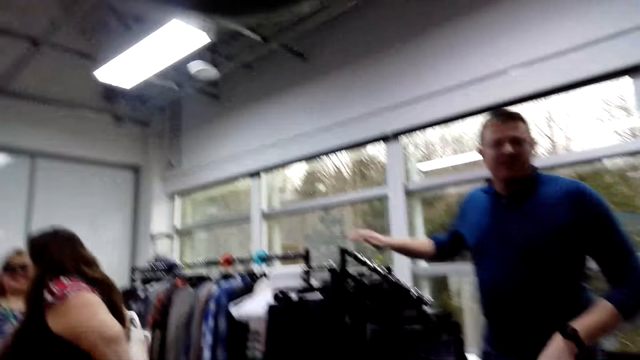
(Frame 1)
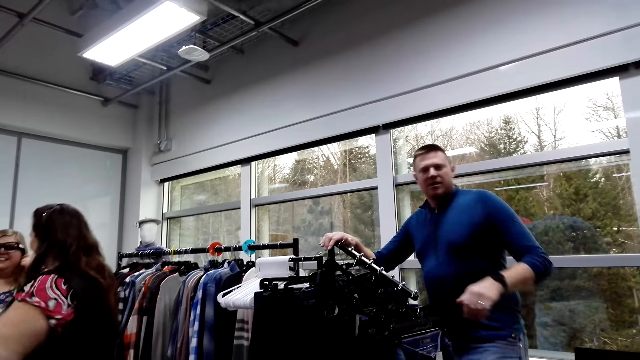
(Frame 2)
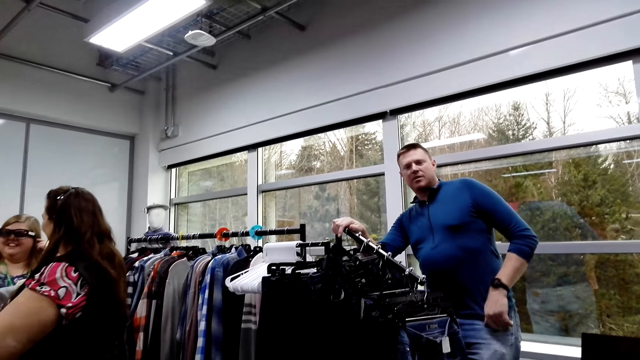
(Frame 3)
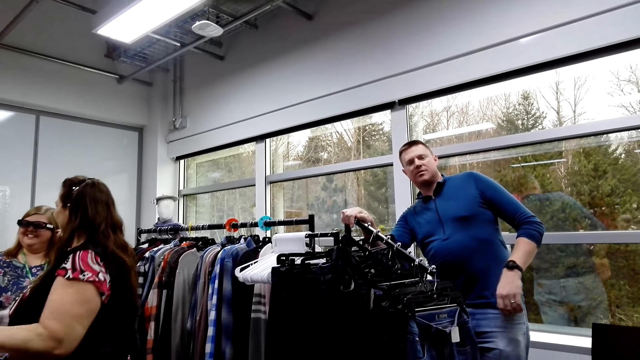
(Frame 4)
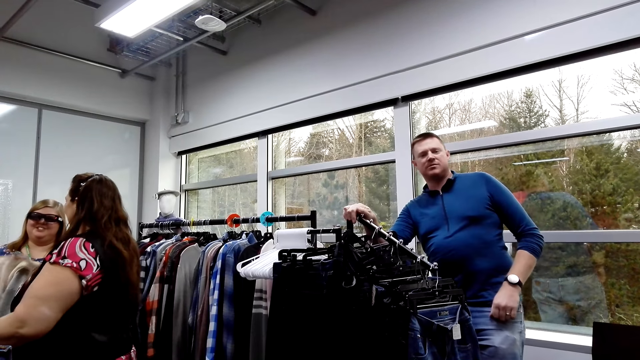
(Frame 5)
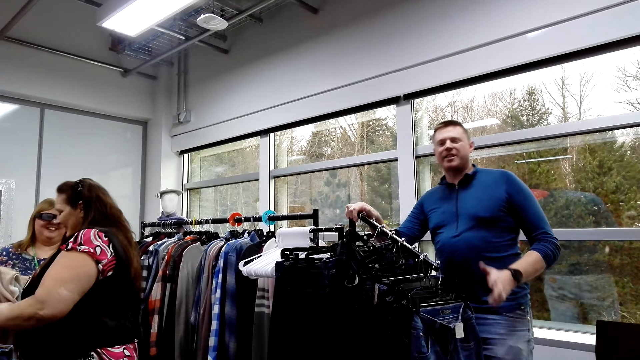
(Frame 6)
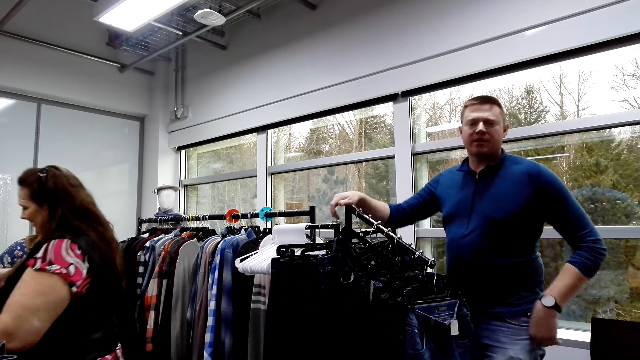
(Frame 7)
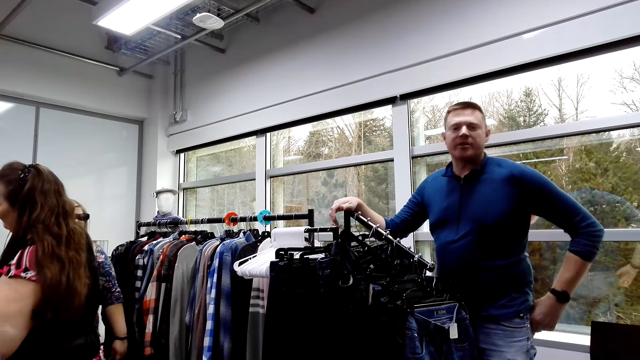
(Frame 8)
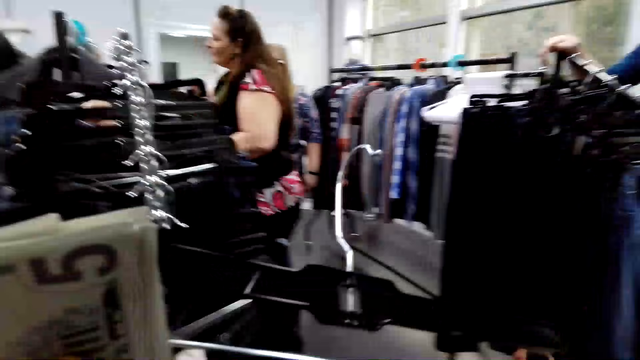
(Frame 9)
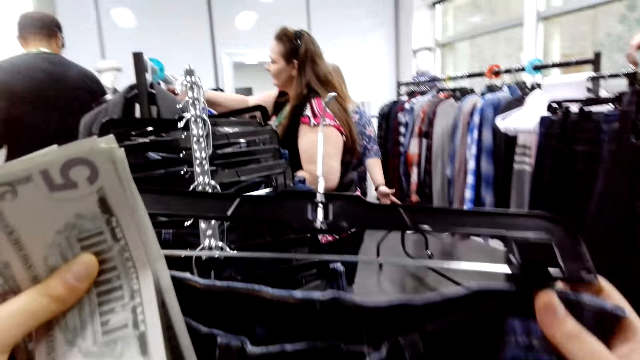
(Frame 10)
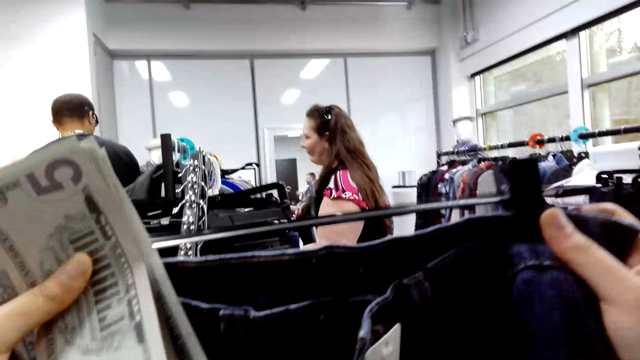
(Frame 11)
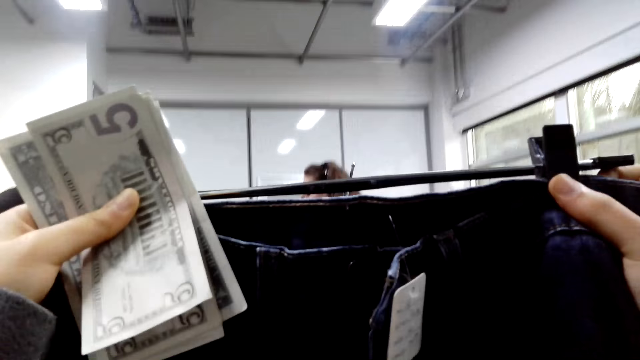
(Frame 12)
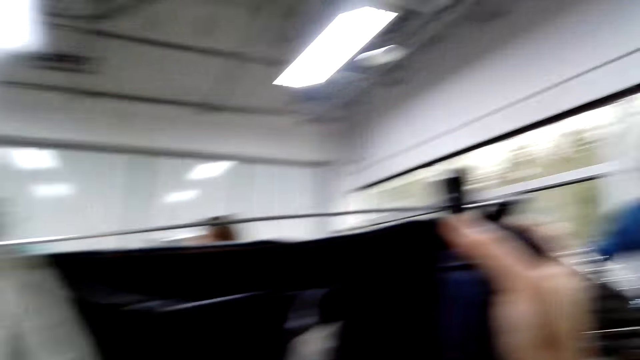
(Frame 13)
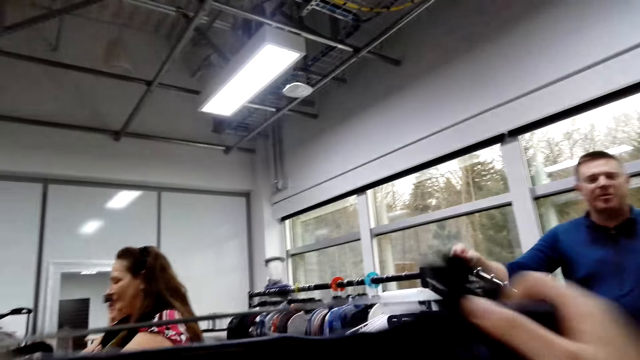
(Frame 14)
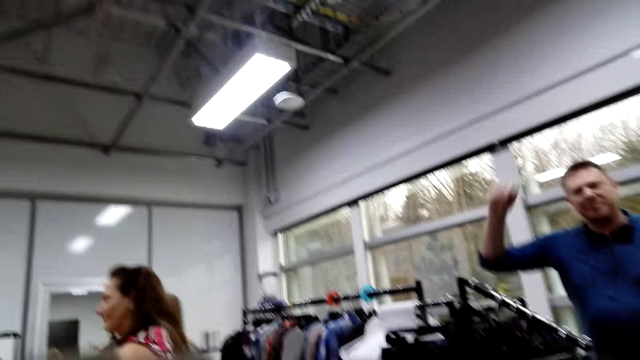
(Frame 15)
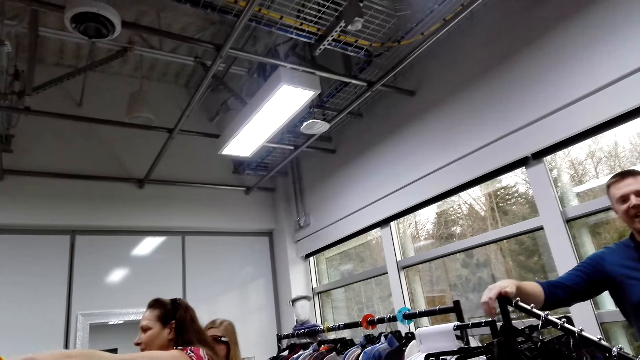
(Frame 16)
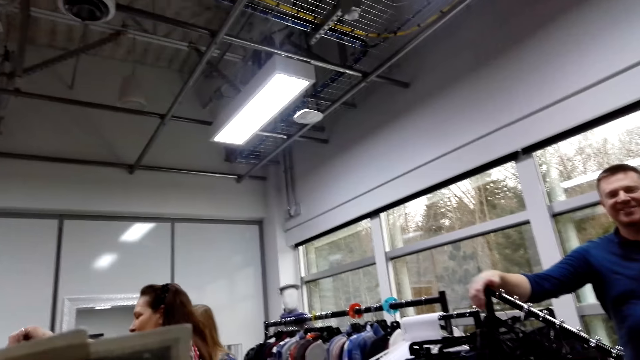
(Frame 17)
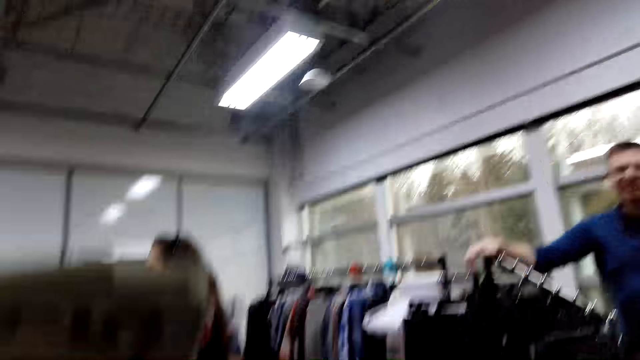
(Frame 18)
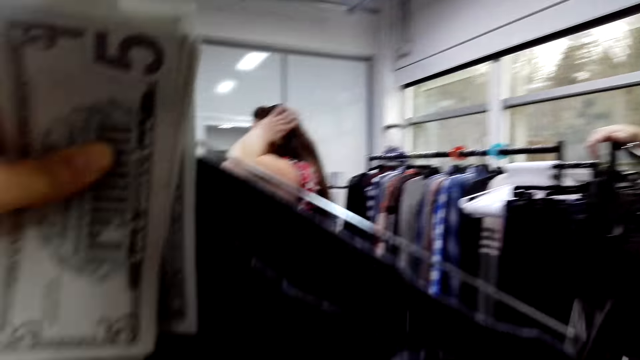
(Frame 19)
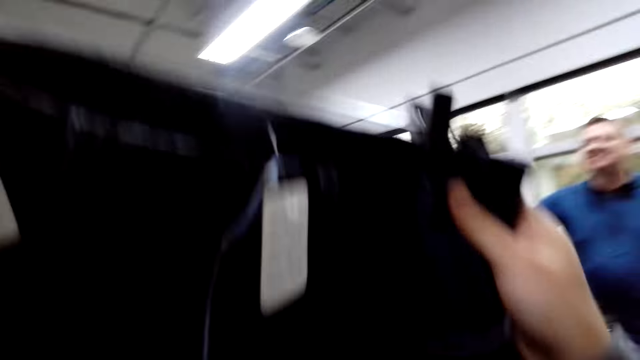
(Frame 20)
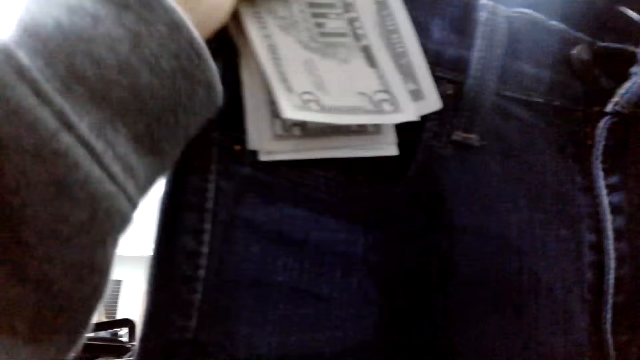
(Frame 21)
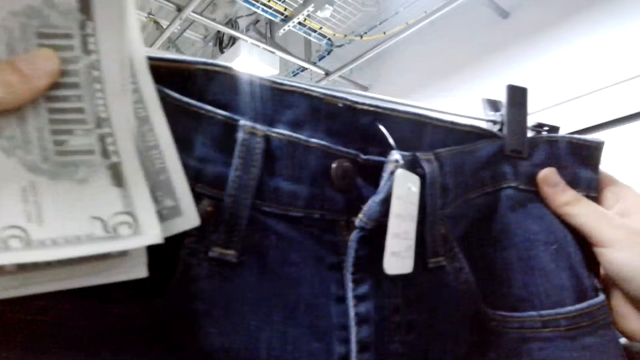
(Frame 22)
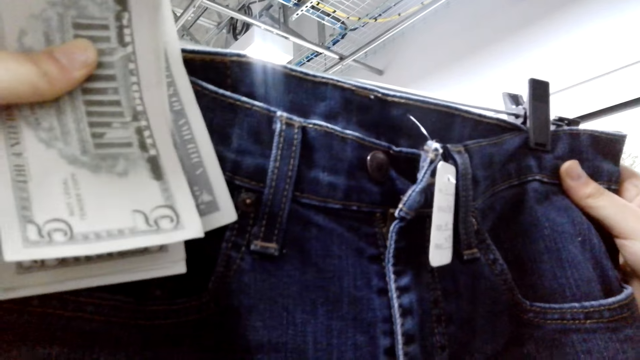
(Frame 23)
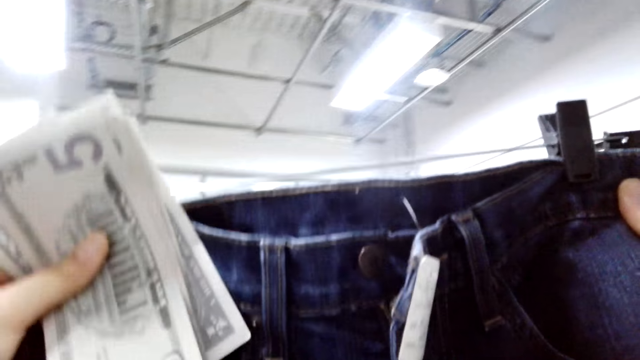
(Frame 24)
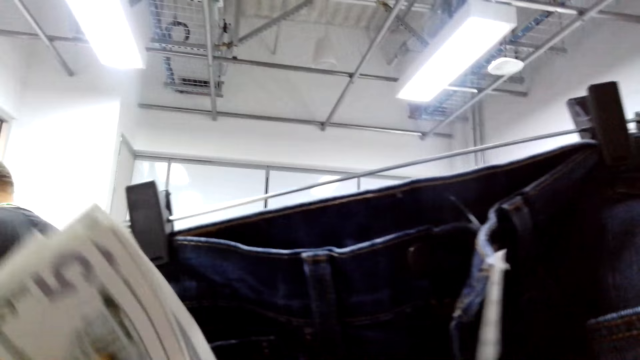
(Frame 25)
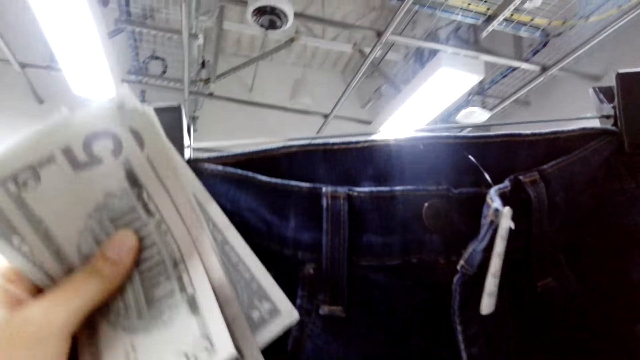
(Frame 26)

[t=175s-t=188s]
A man leans on the clothes stand and moves his hand. The camera wearer looks at the pants. They hold up the trouser. The man moves his hand and leans on the clothes stand. The camera wearer holds up the trouser.

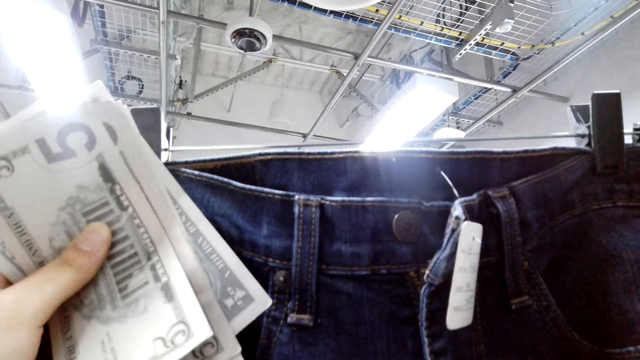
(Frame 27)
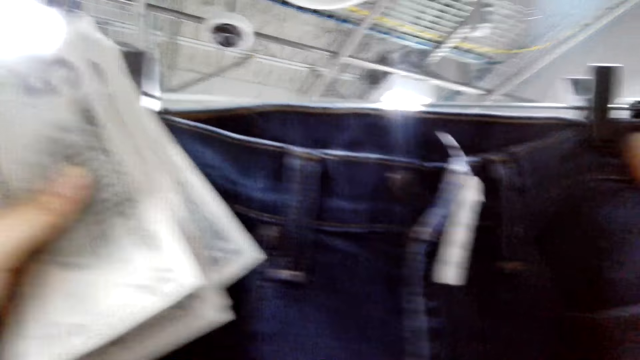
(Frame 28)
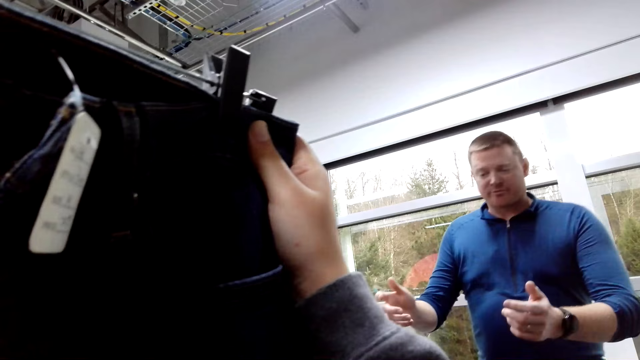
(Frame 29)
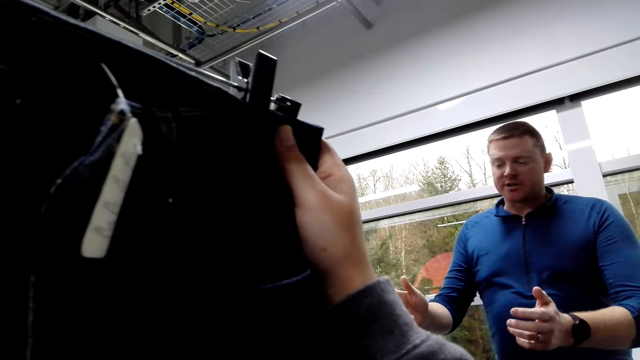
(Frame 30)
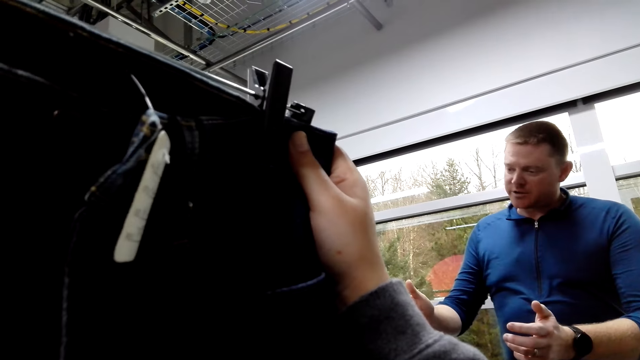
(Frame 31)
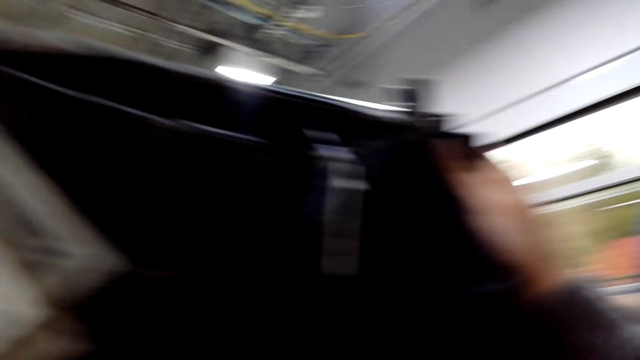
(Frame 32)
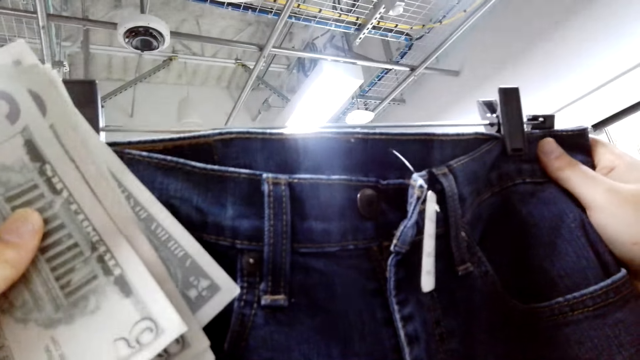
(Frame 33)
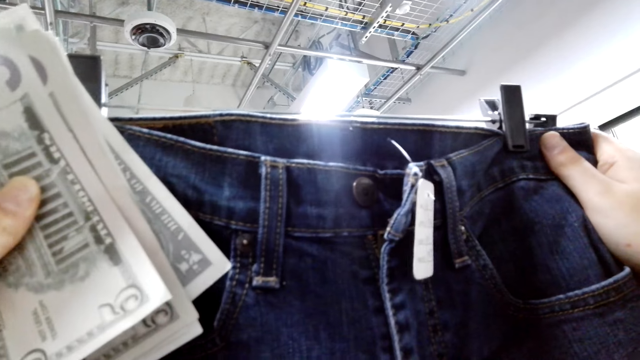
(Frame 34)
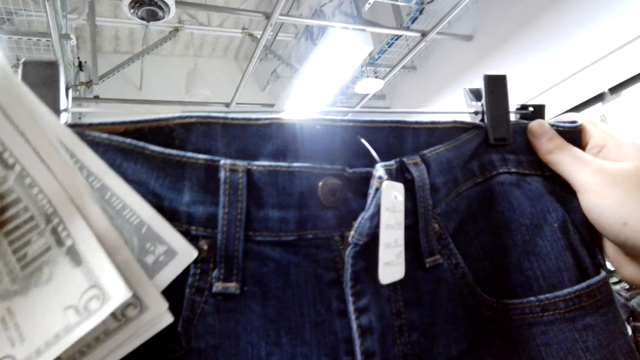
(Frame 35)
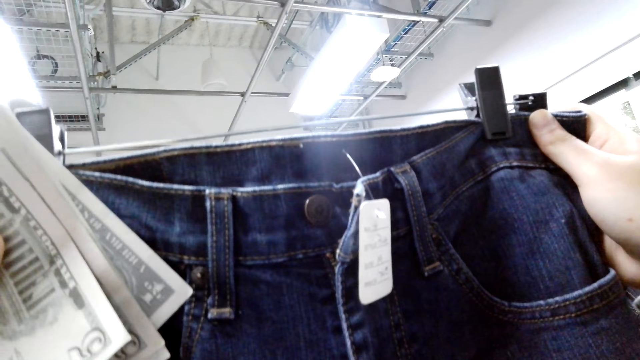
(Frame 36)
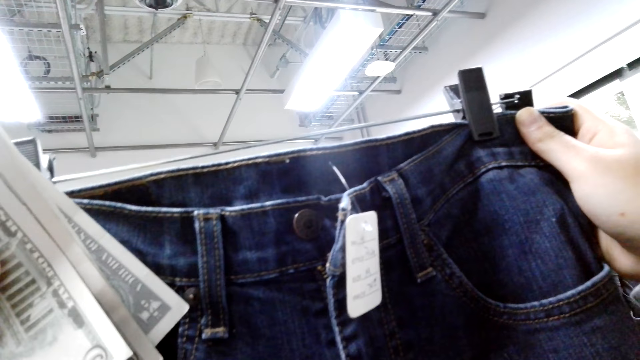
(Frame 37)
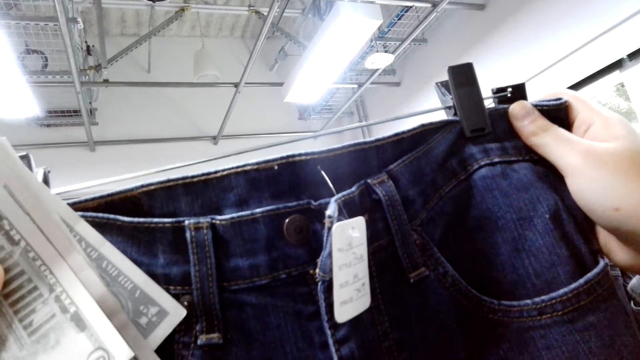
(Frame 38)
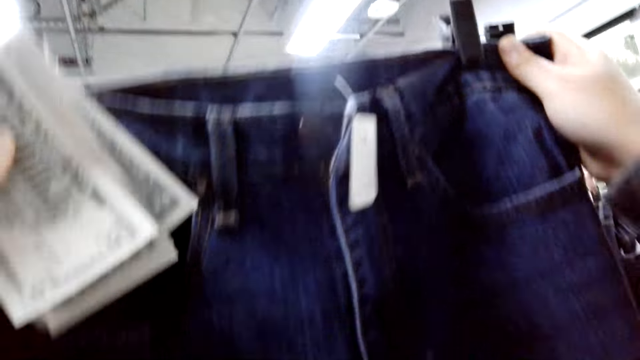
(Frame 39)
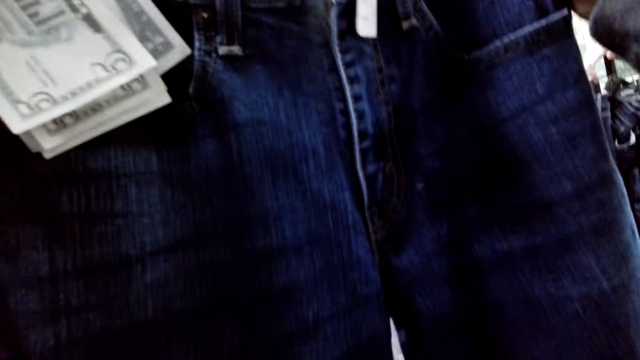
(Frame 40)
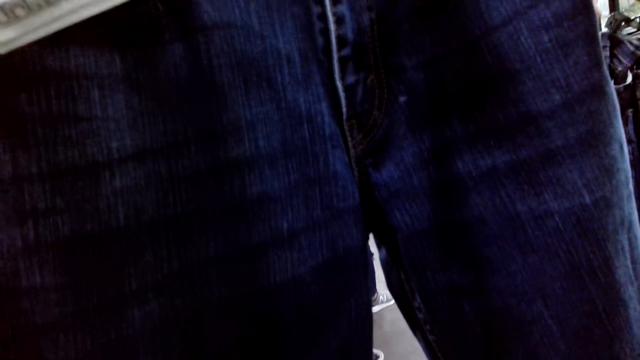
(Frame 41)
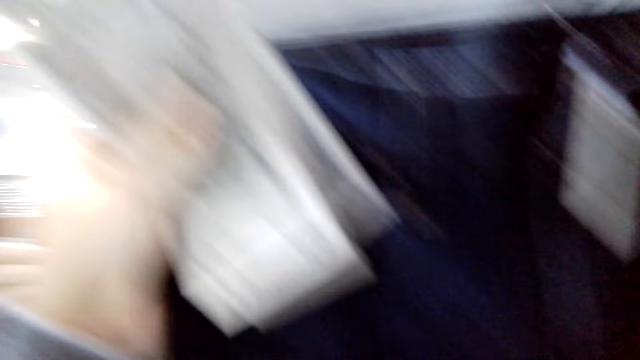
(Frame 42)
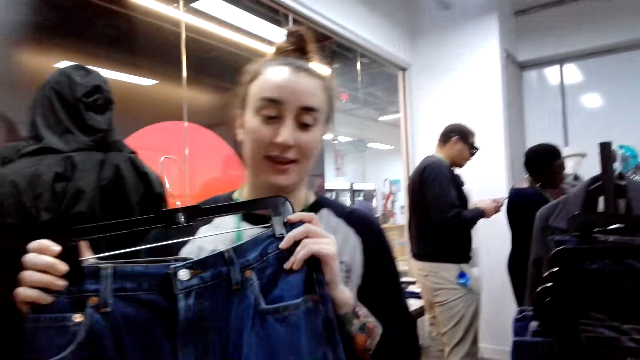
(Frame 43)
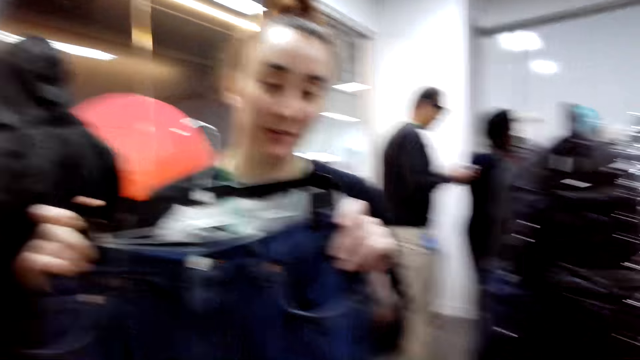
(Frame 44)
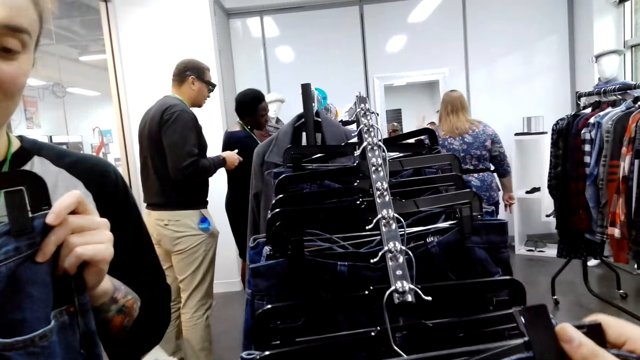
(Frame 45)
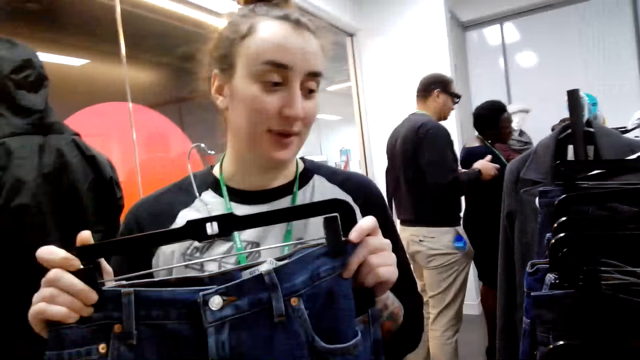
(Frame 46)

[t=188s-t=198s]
A man moves his hands. The camera wearer raises the pants up. The man talks to the camera wearer. The camera wearer looks at the pant. They hold up the trouser. A lady holds up a trouser.
